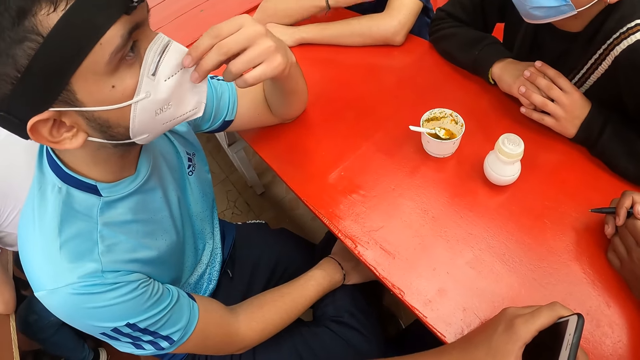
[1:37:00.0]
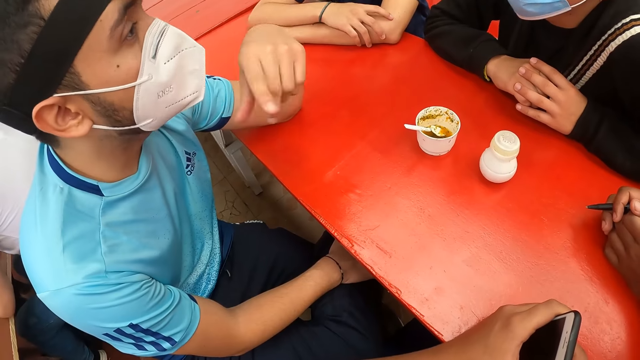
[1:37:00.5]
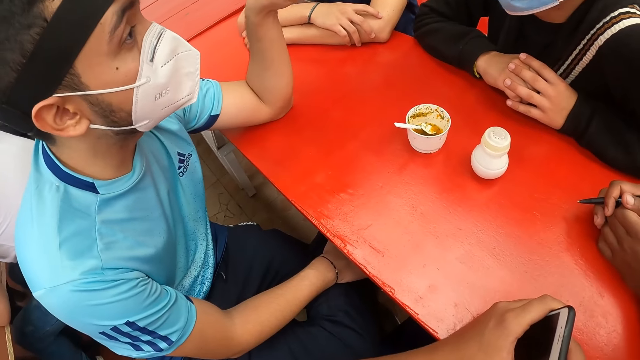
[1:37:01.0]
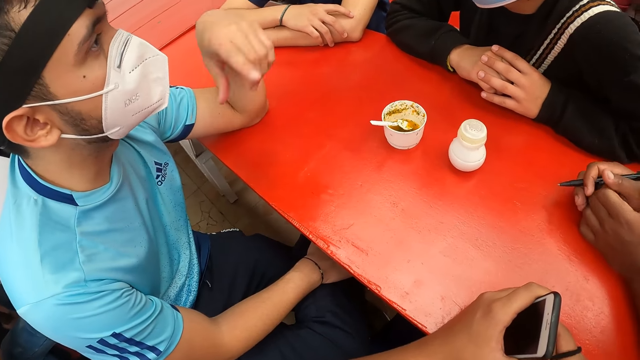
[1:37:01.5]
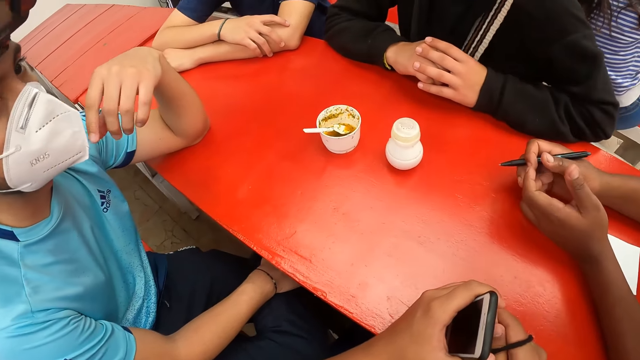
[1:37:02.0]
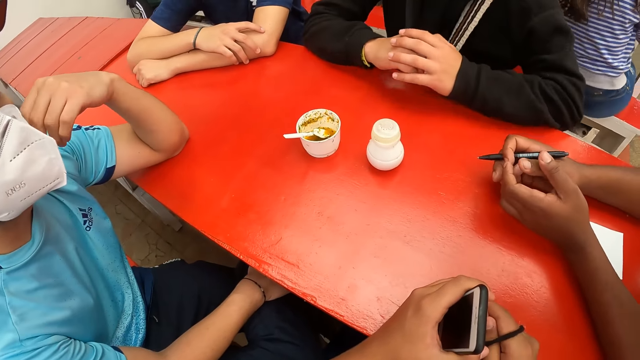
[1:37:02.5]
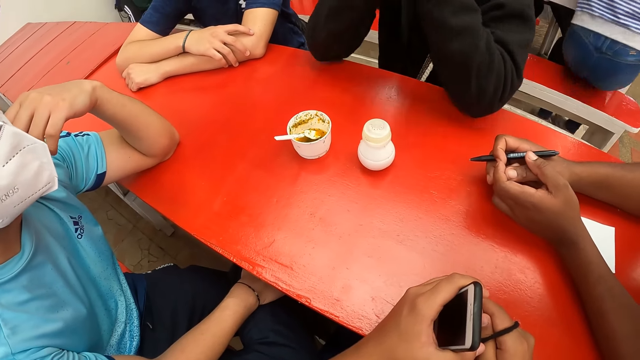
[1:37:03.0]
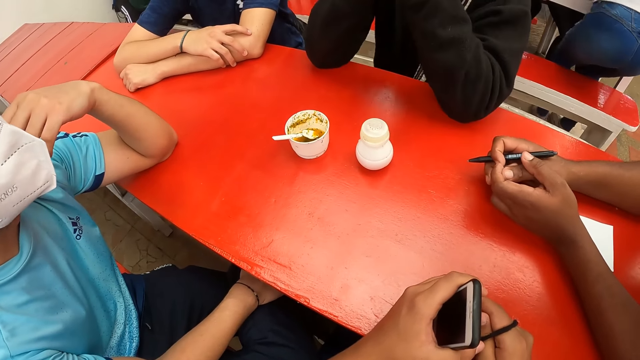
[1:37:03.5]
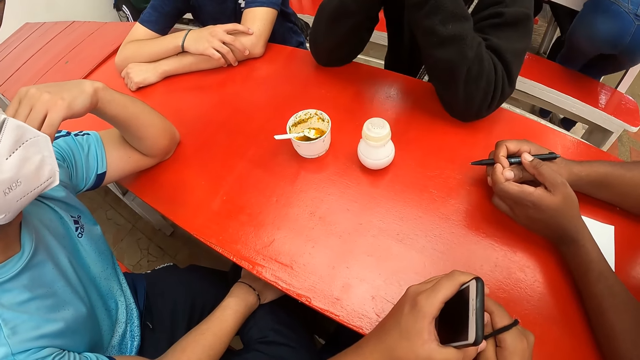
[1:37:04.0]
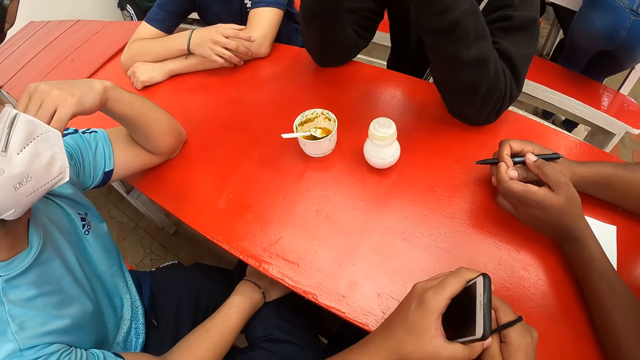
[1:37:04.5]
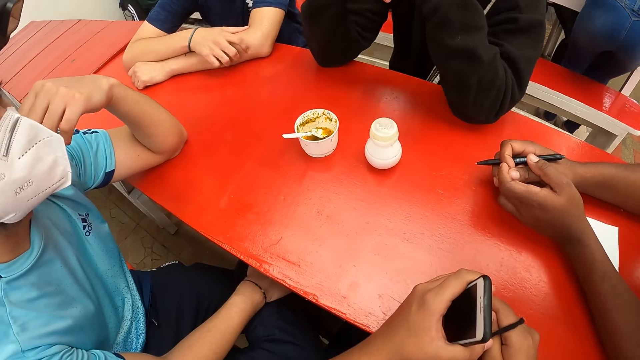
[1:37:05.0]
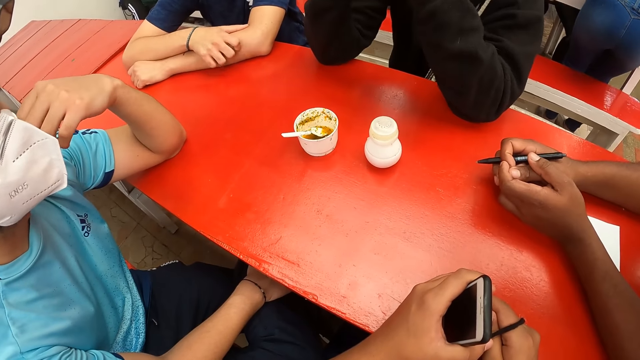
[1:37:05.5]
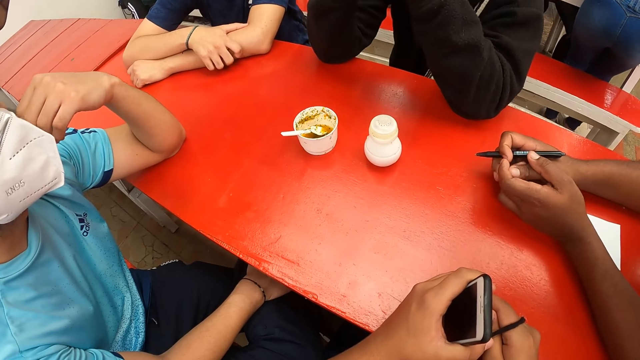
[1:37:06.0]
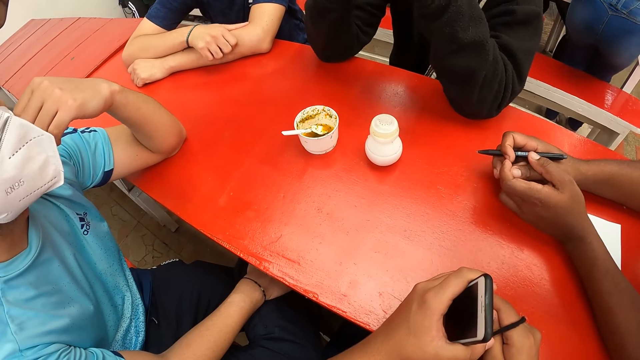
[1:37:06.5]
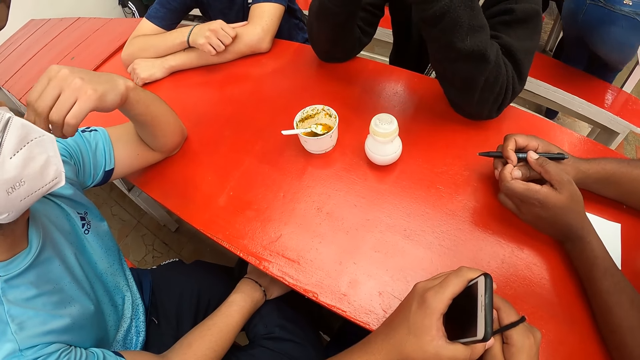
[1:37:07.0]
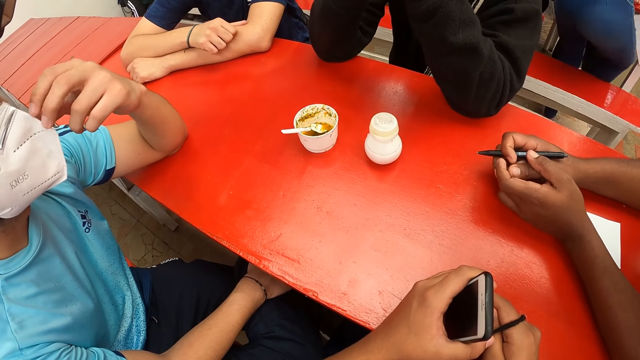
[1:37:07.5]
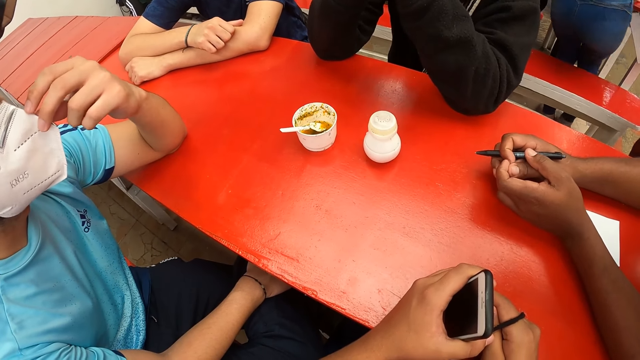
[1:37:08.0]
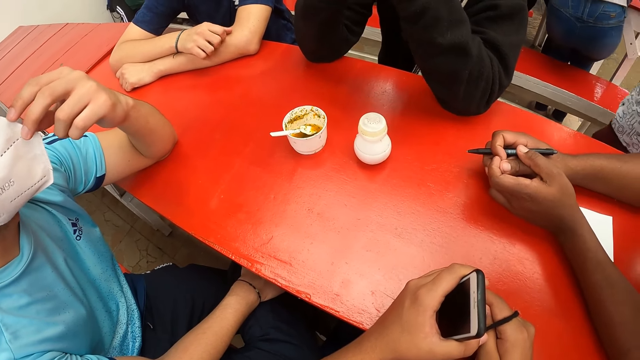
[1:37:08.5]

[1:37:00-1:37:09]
A man converses with the waiter, another man and a third man.

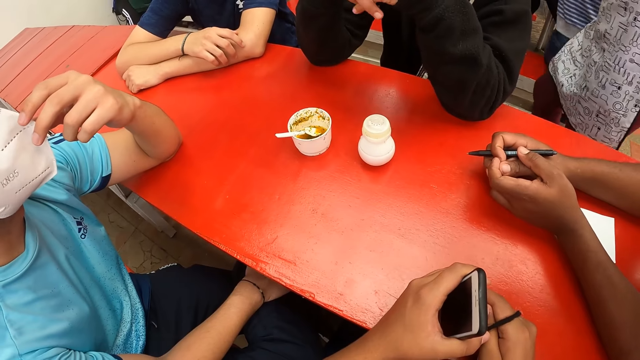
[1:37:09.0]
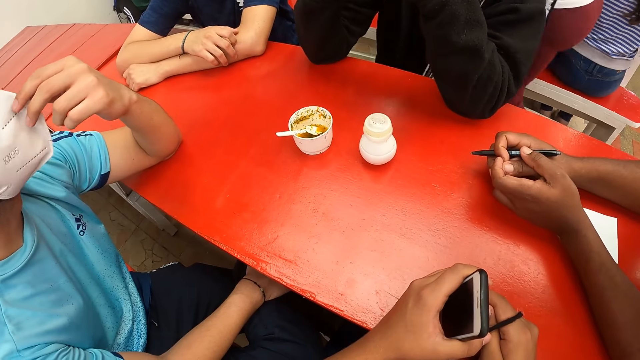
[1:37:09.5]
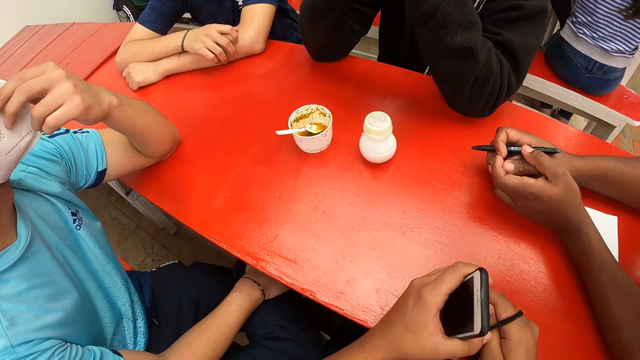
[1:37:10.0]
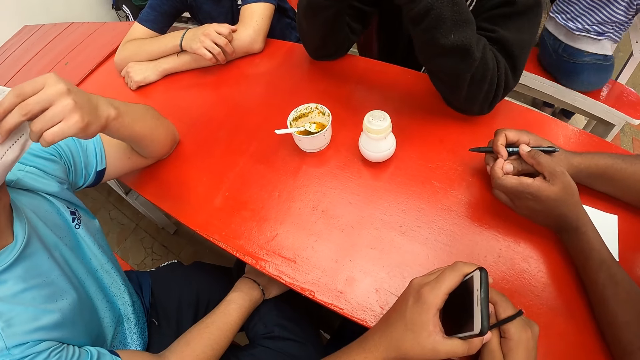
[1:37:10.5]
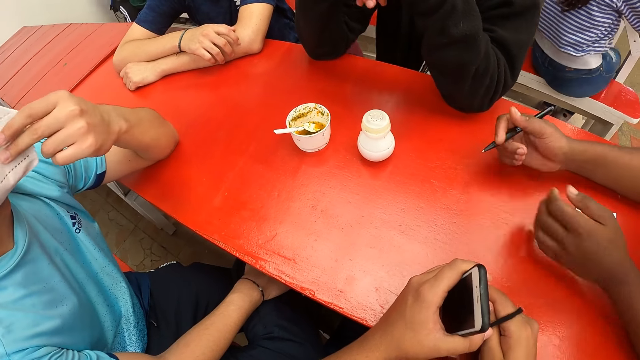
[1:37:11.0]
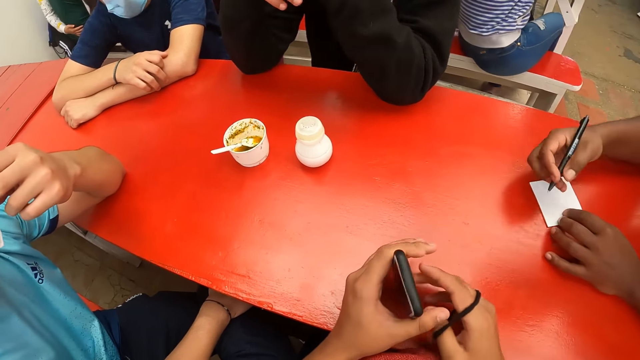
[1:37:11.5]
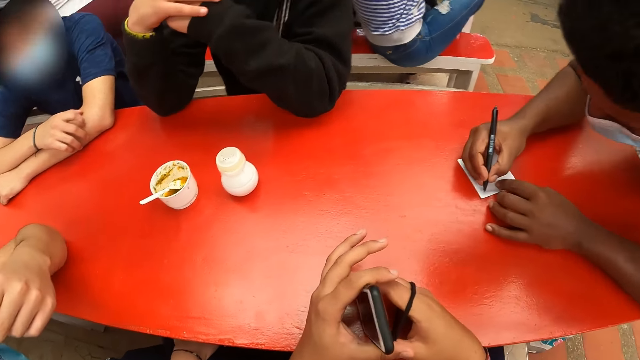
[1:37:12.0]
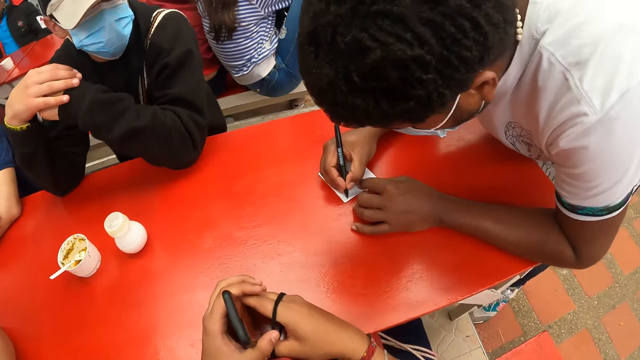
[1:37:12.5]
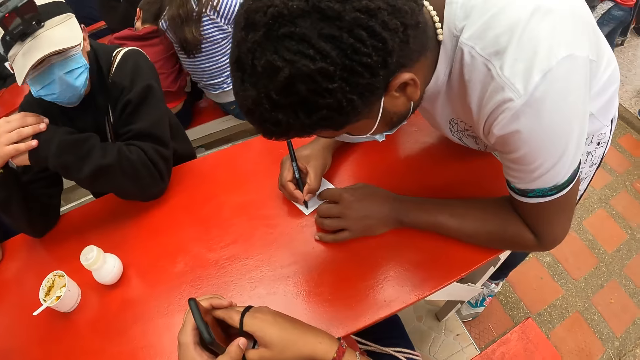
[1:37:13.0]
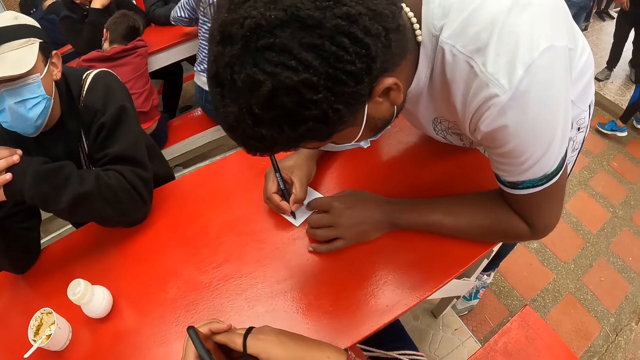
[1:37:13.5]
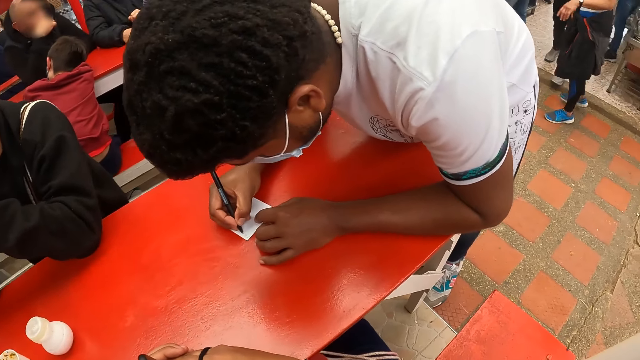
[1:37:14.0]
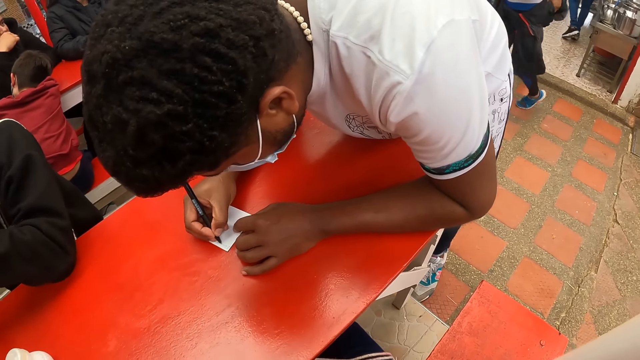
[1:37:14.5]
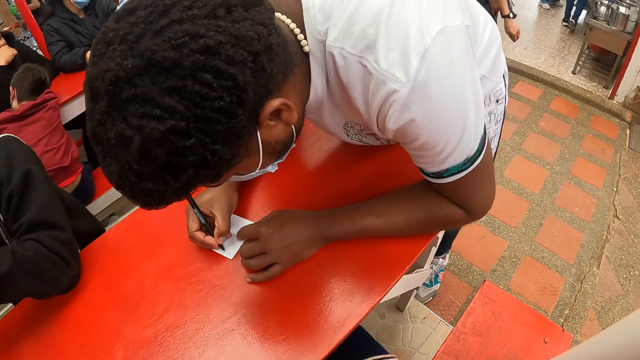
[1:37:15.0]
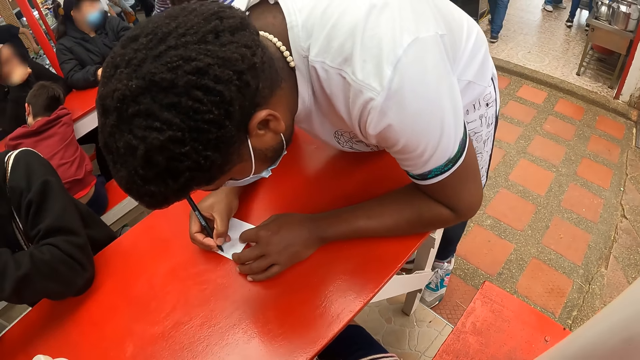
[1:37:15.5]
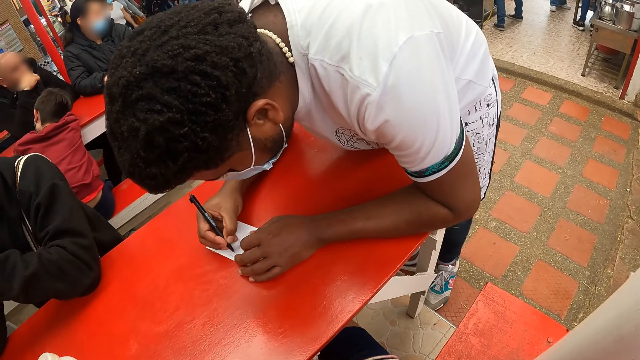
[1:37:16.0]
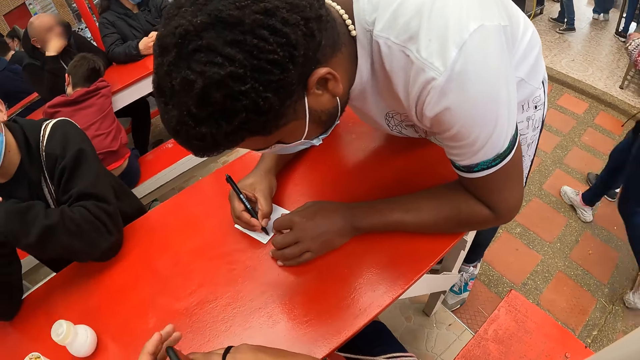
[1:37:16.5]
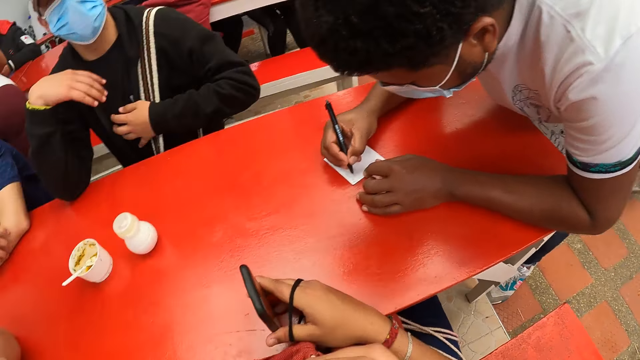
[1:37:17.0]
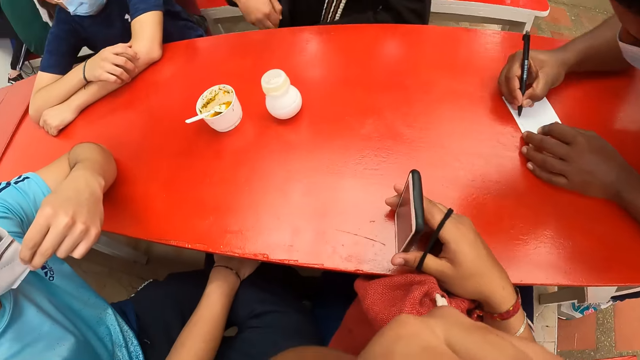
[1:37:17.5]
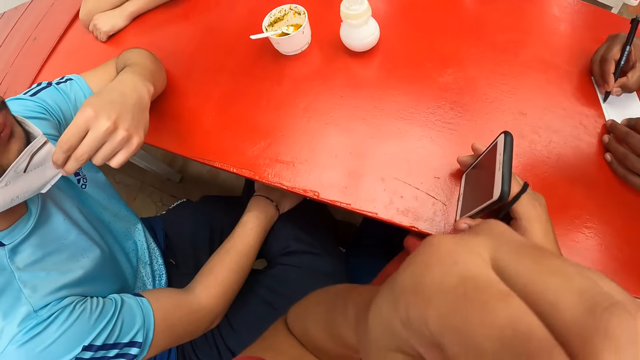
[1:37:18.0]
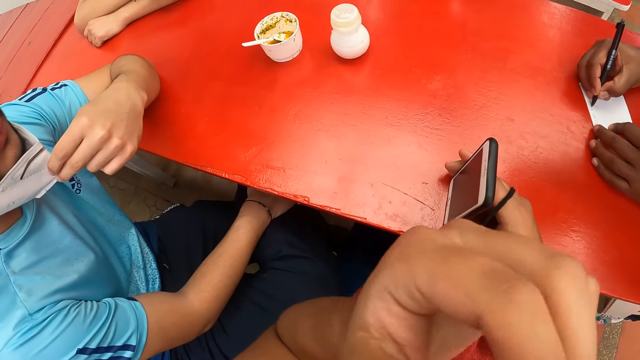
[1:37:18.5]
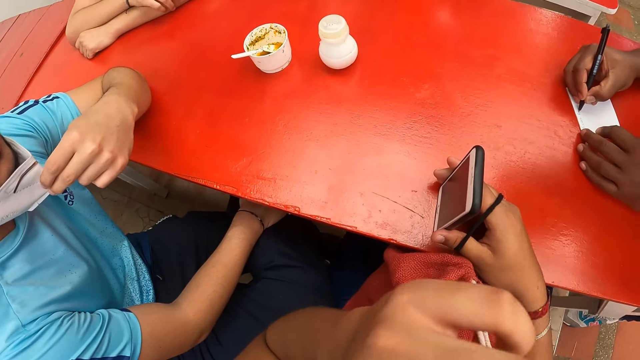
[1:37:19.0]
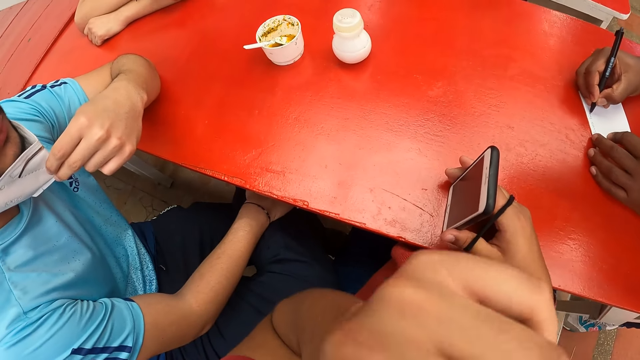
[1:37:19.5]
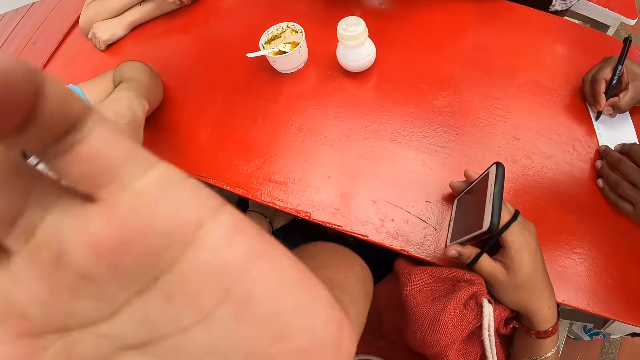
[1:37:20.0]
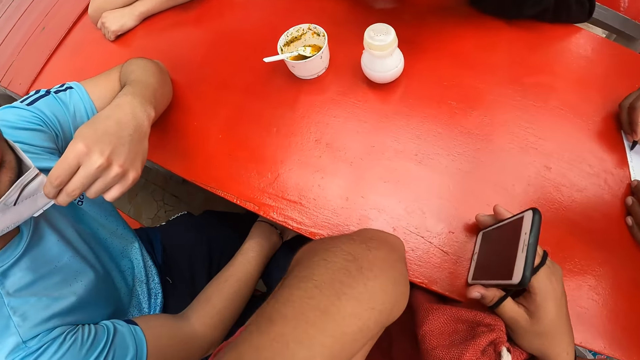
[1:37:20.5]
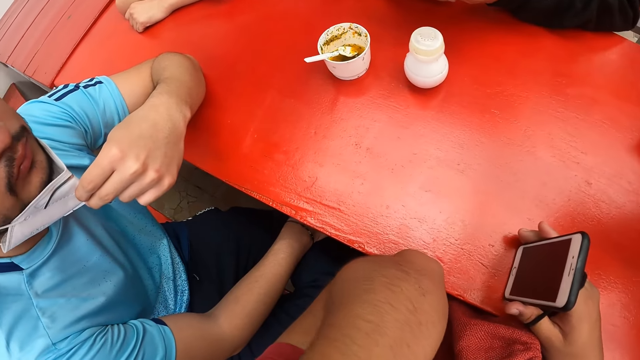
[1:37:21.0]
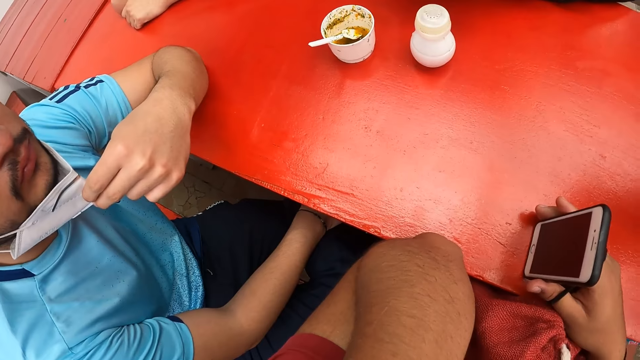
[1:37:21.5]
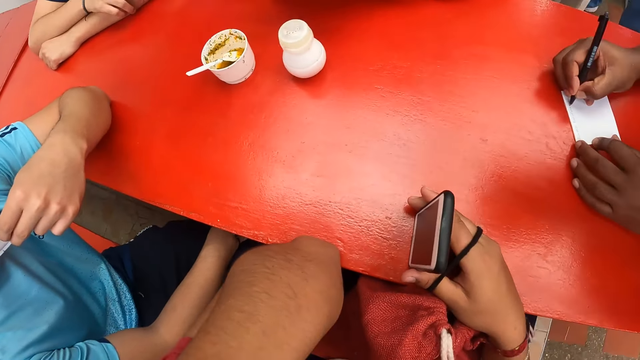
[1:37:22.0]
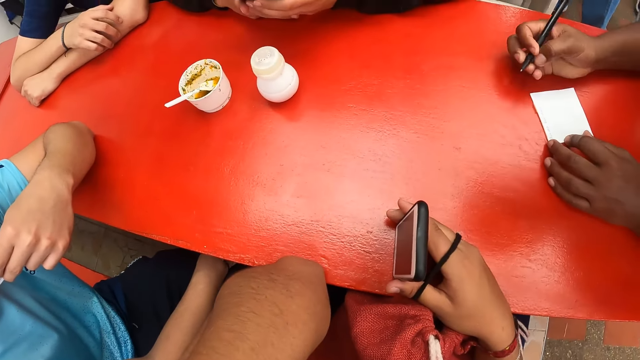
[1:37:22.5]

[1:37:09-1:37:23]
The waiter writes in the paper on the table with the pen in his right hand. A man holds his nose mask down from his nose with his left hand. The camera wearer aligns his face with a hand. He stares around.
